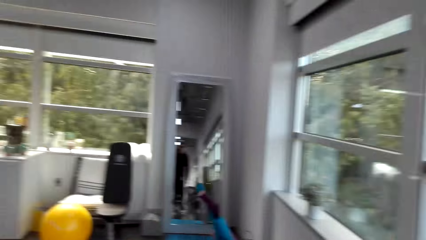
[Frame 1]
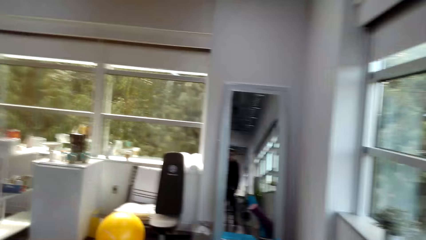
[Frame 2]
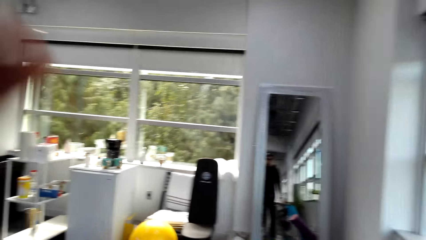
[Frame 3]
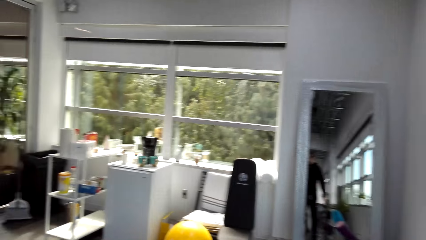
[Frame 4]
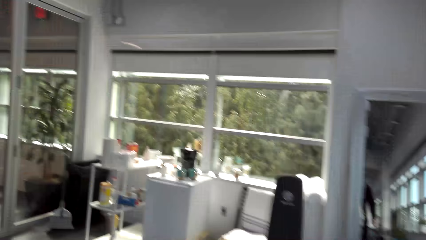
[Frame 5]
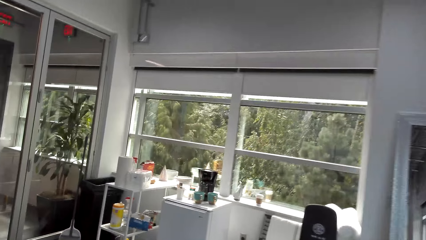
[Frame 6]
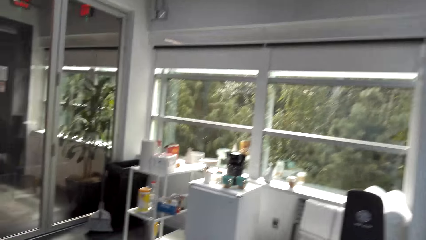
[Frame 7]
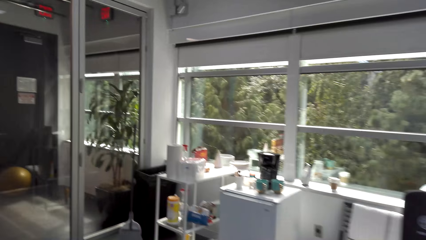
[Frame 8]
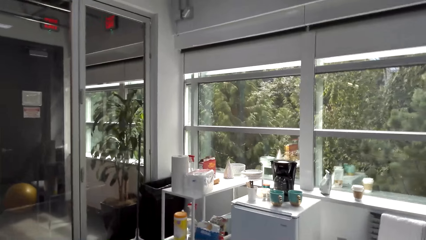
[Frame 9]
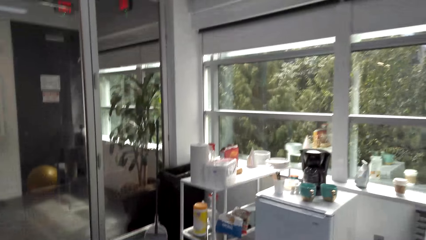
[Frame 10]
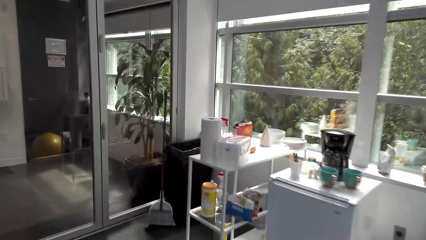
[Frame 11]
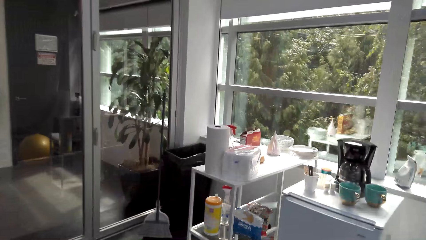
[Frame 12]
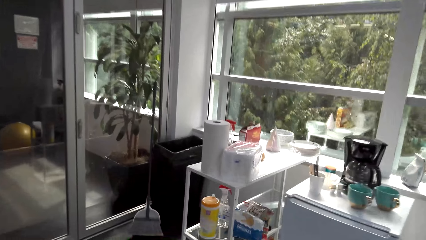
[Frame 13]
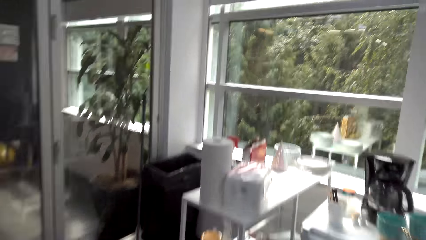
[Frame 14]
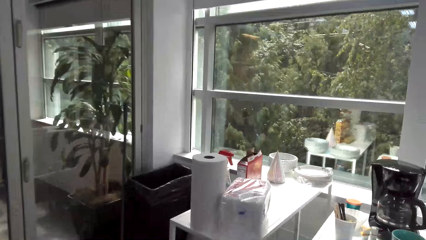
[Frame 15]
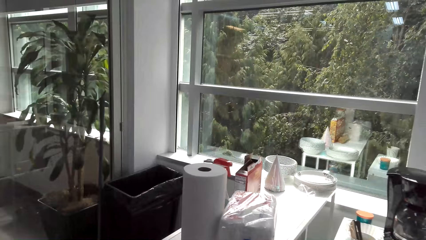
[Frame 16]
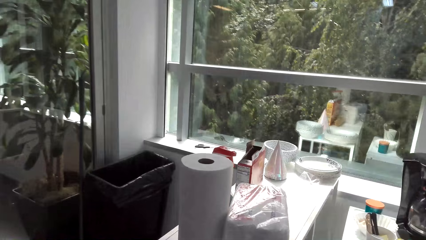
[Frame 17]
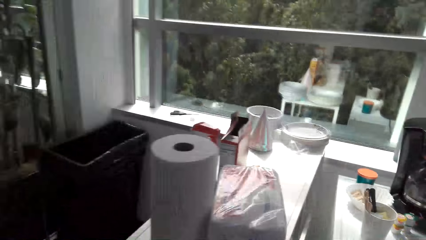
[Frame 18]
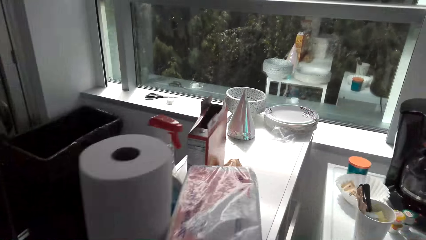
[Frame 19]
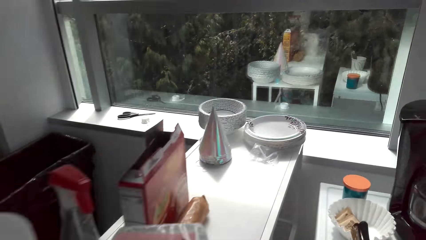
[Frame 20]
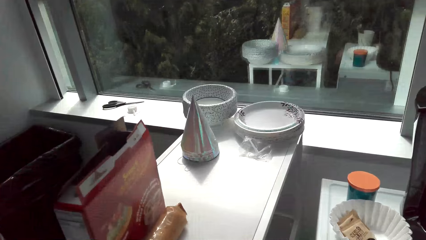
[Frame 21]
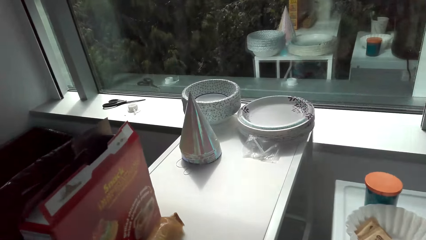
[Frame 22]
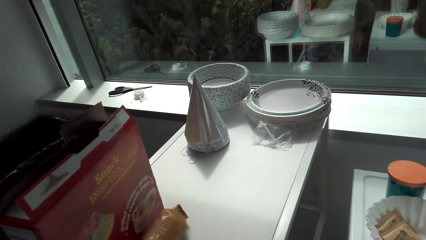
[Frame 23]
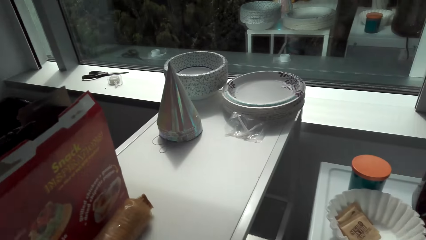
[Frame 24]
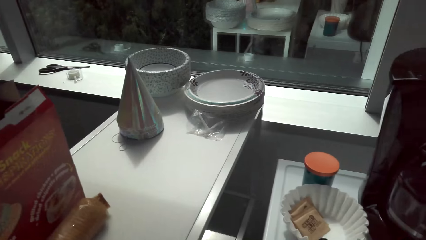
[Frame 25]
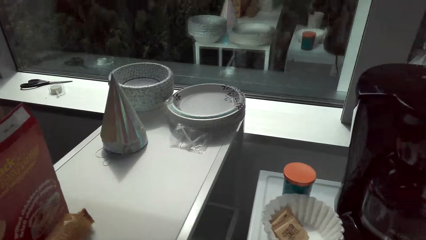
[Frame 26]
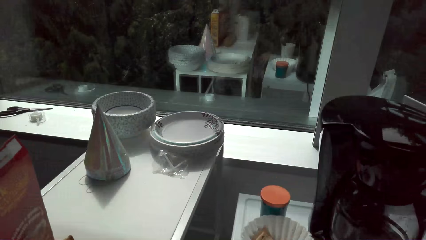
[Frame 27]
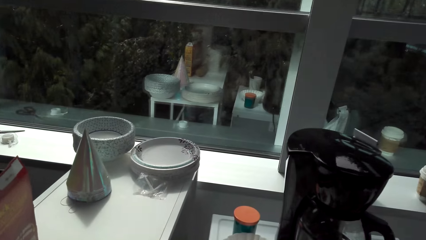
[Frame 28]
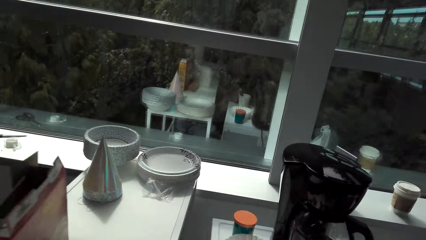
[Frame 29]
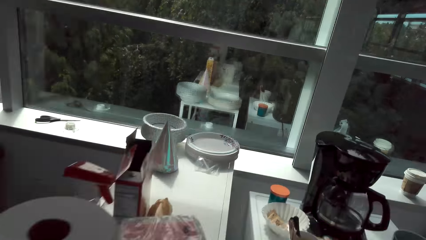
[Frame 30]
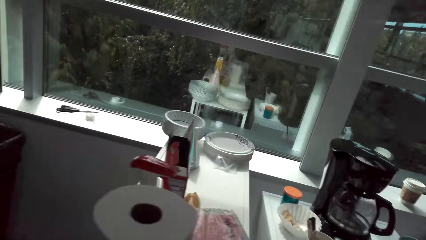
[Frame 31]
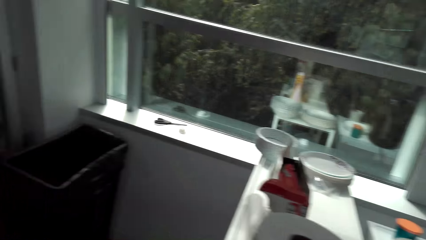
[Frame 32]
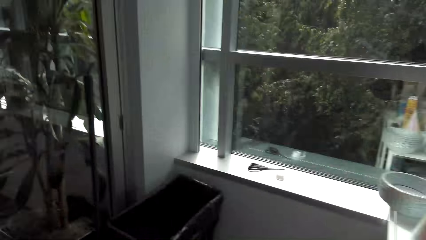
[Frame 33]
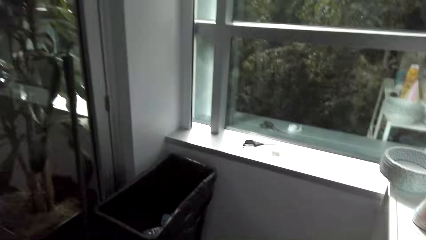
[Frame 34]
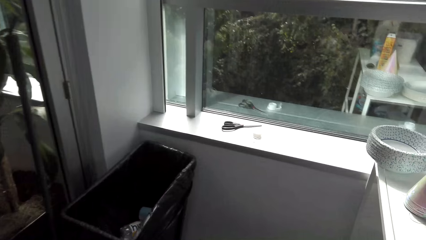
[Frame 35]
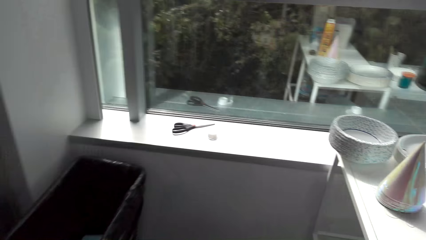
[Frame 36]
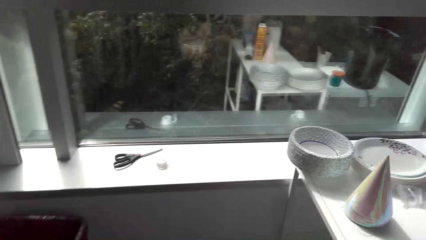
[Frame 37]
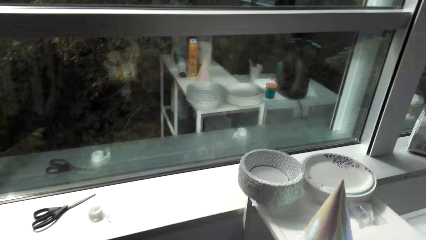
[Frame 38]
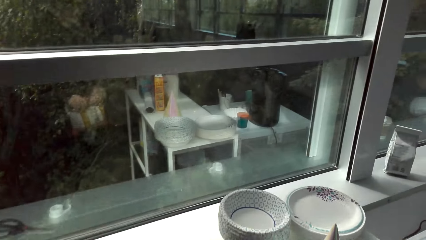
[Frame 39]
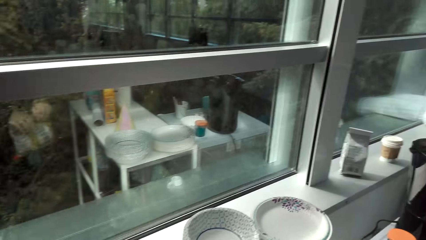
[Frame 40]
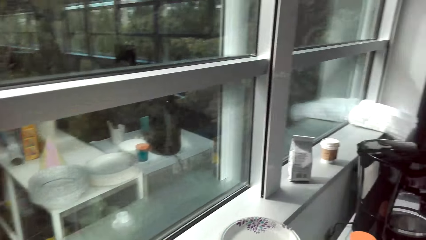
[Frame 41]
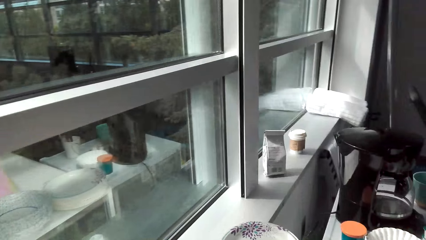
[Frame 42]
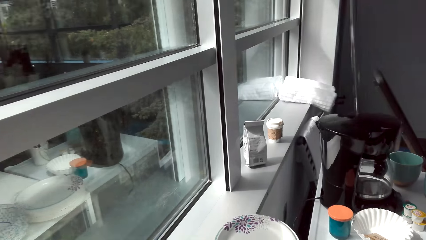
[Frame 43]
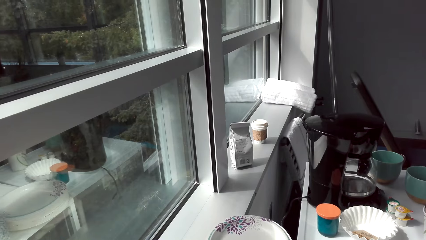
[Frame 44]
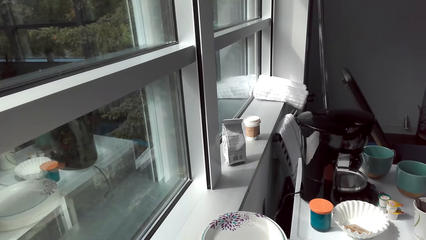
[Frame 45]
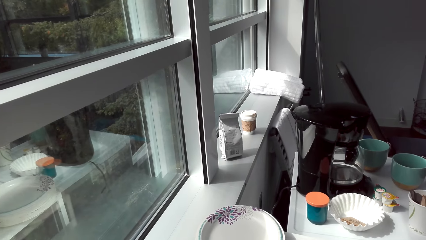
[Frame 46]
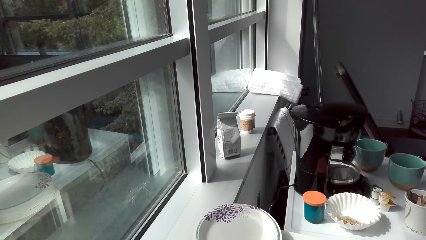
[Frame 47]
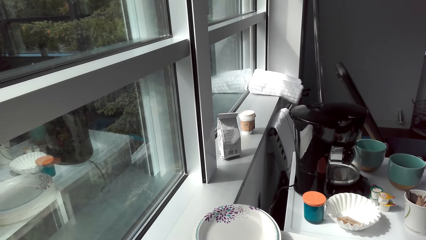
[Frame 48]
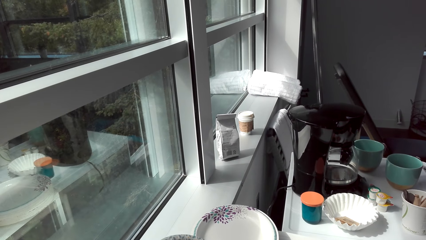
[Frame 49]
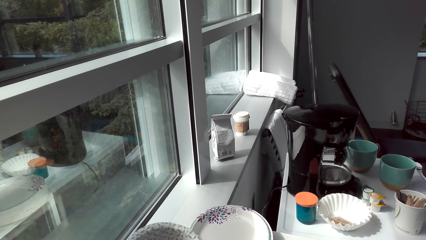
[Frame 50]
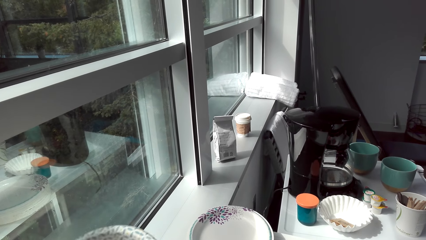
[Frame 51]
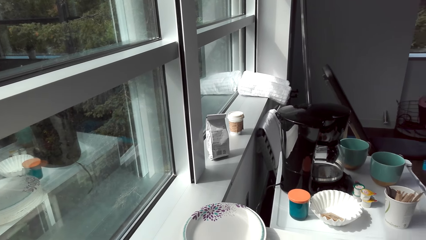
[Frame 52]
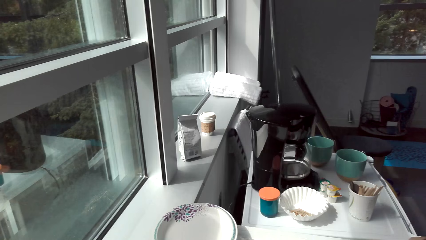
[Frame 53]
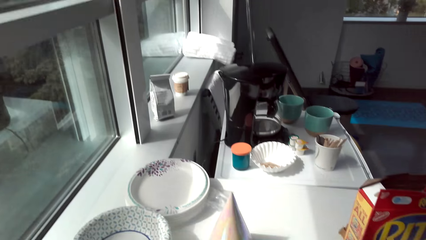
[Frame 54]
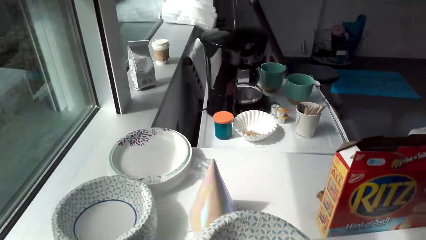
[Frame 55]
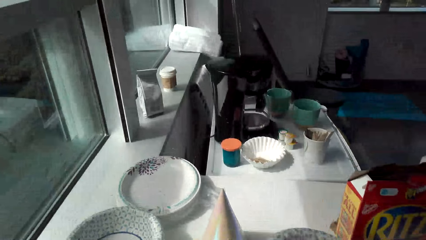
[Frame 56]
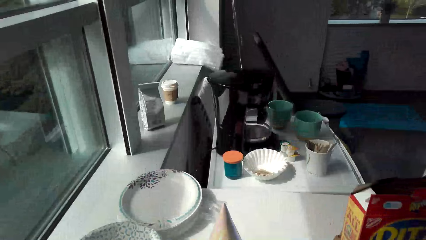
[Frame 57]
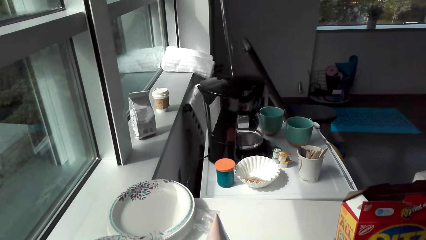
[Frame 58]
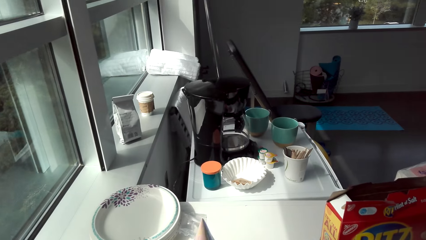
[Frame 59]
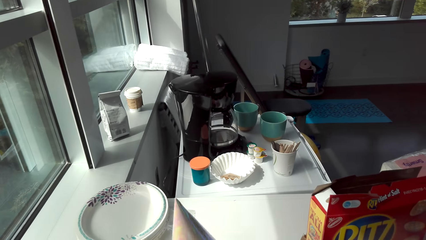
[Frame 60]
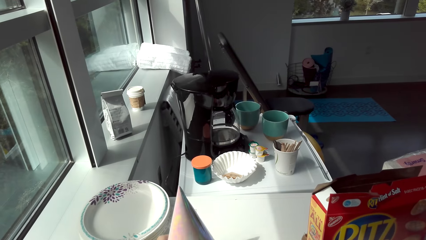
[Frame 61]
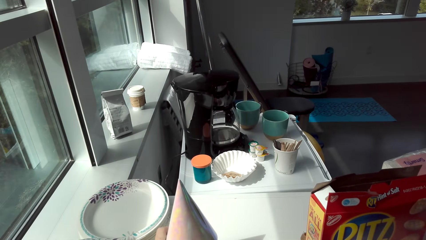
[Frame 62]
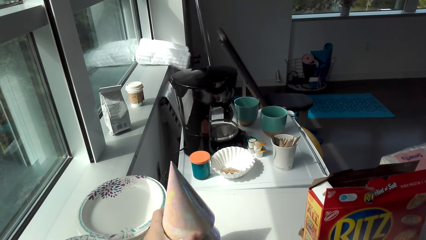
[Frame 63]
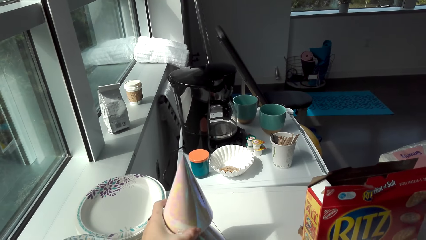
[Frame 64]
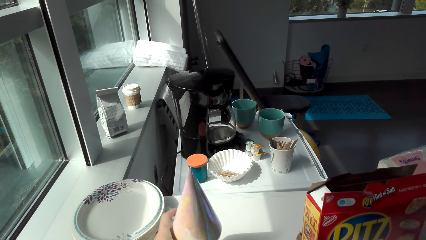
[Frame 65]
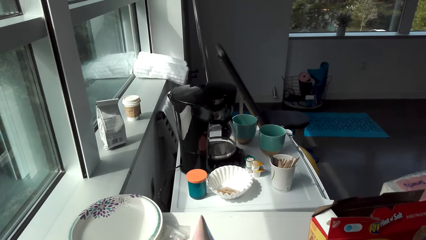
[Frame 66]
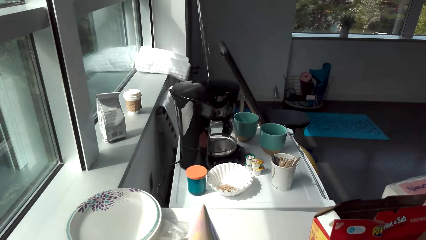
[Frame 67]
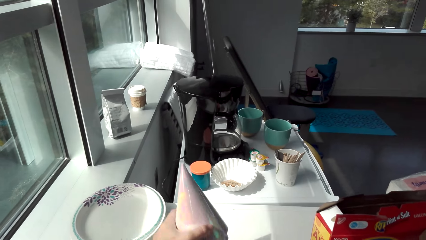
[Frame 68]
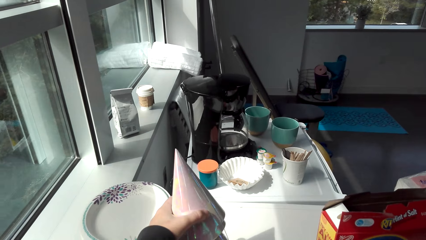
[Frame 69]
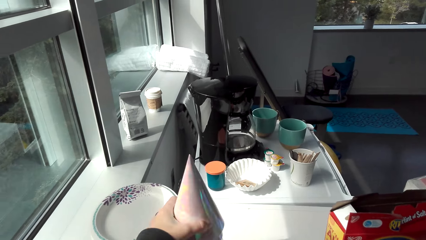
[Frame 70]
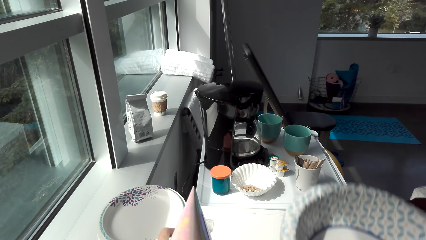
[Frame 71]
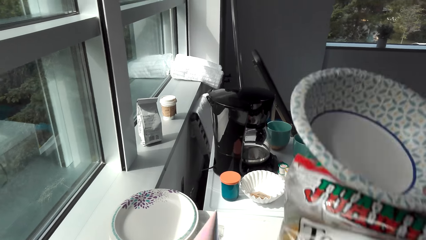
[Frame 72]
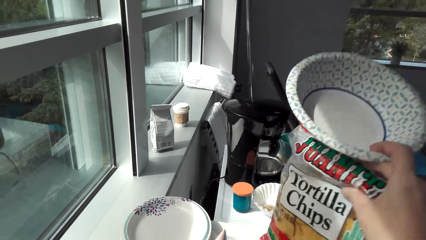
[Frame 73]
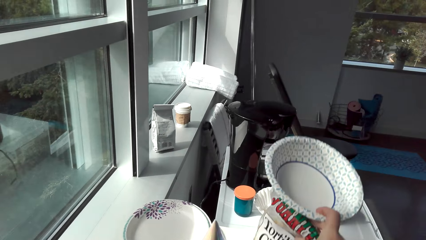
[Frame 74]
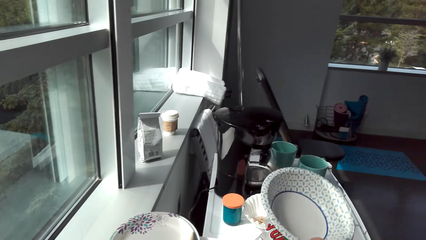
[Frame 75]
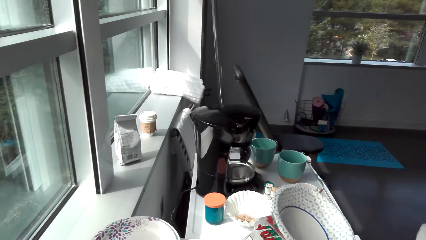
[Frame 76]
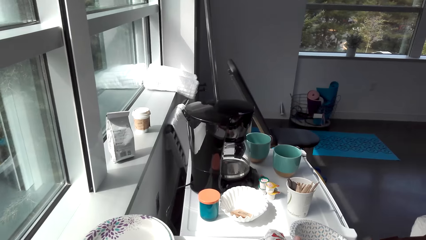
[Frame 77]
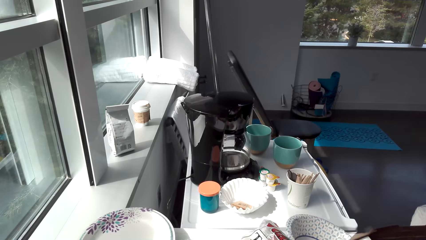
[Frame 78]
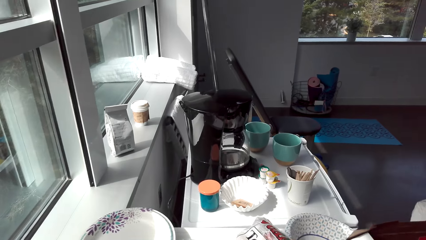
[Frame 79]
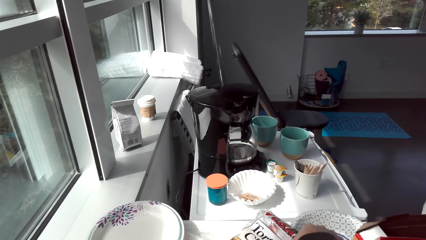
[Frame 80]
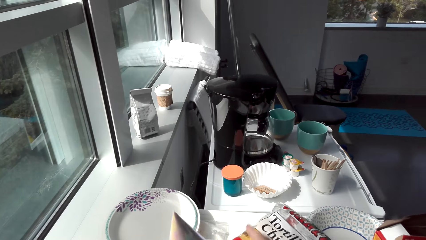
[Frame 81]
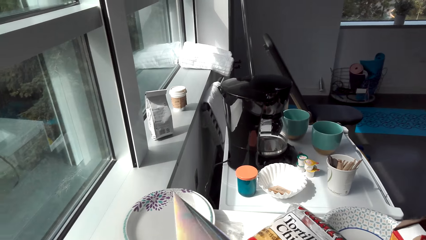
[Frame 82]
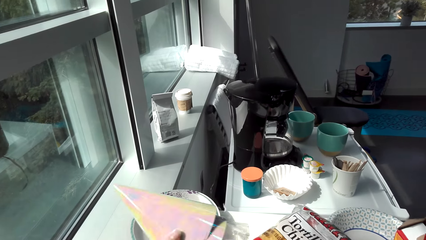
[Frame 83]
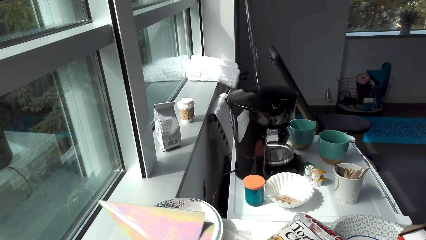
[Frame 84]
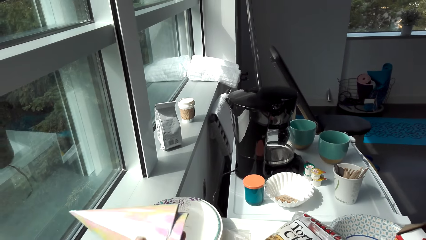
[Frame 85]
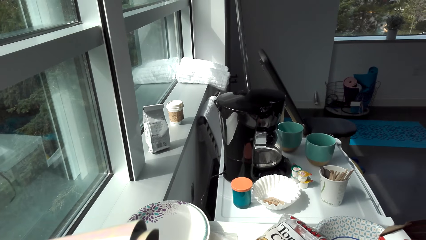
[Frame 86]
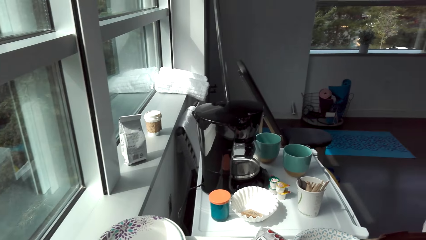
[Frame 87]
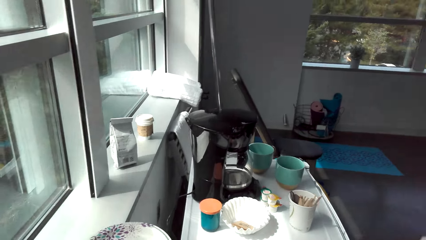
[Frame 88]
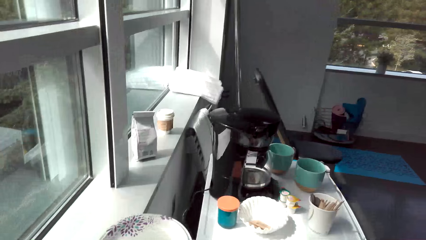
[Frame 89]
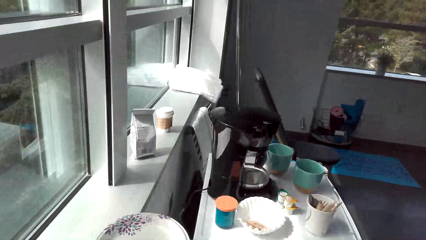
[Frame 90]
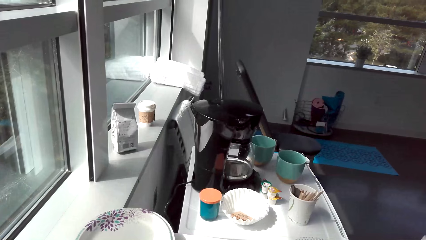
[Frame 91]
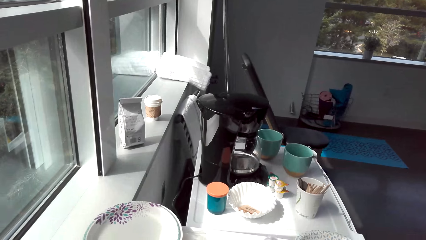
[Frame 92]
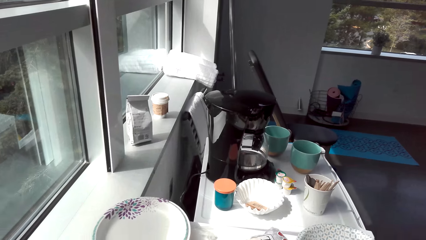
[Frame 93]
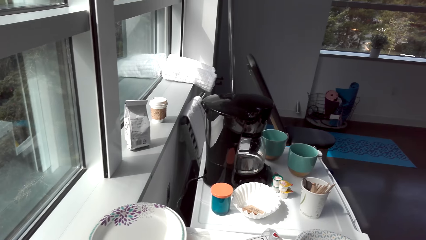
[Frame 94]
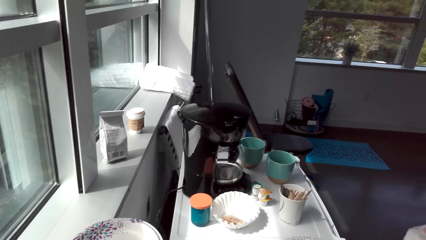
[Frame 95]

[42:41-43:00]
The camera wearer walks to the rack. They grab something on the rack. They walk around the rack. They grab more paper plates. They grab party hats. They hold the party hats. They put chips and a paper plate on the rack. They hold a plate. They grab the chips and the paper plate.
